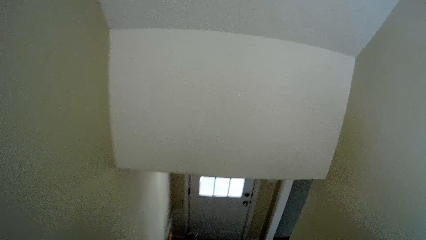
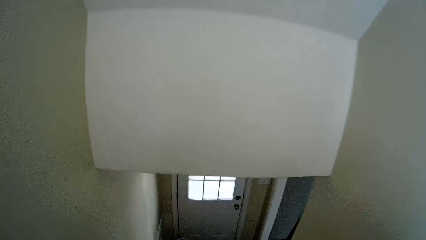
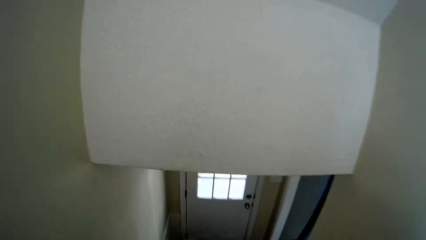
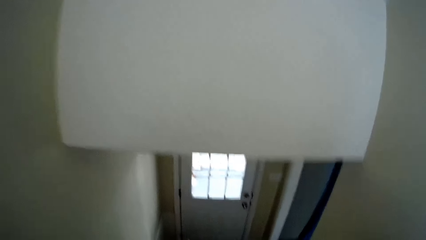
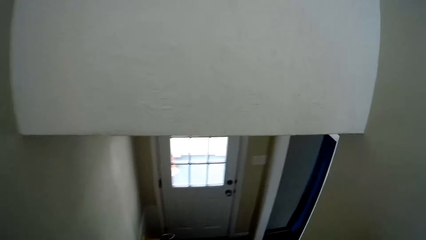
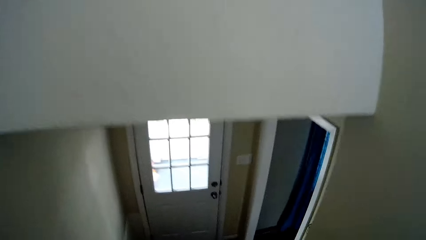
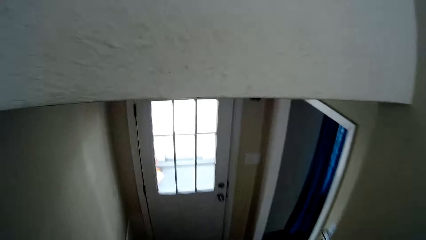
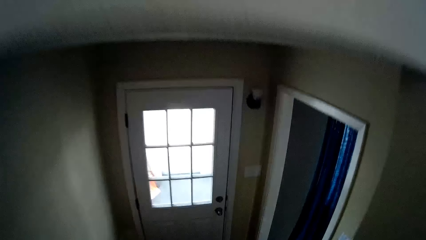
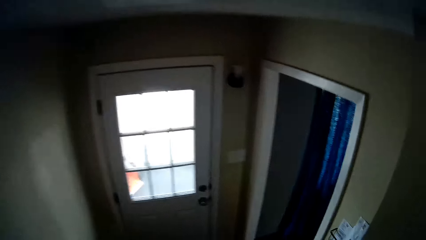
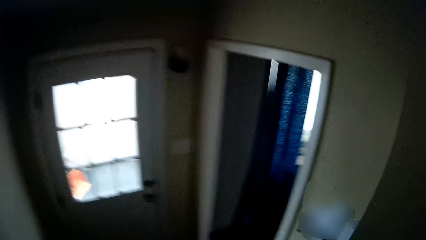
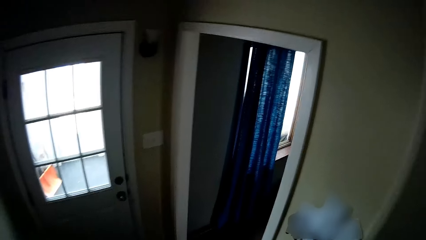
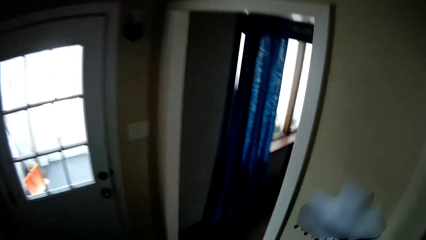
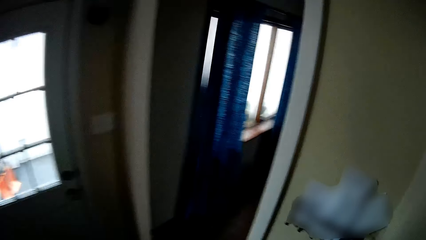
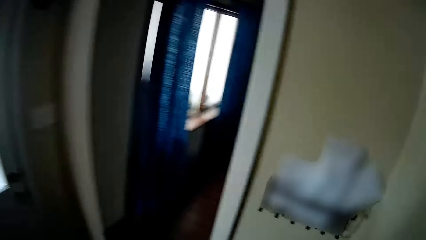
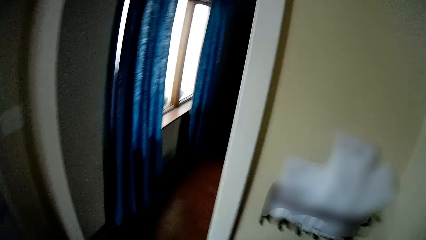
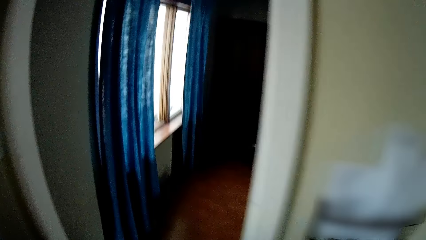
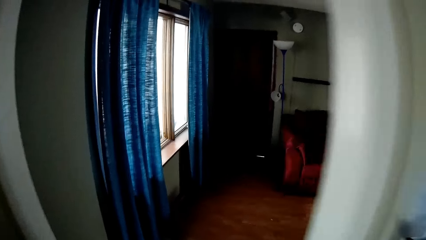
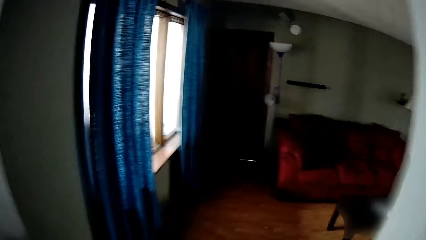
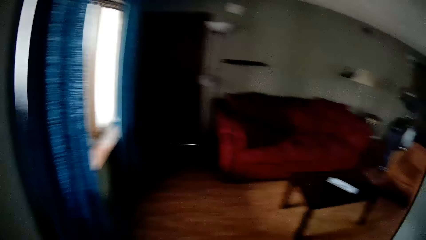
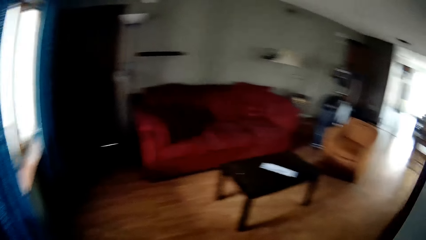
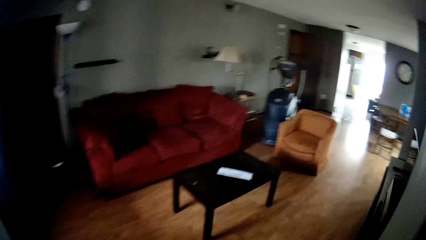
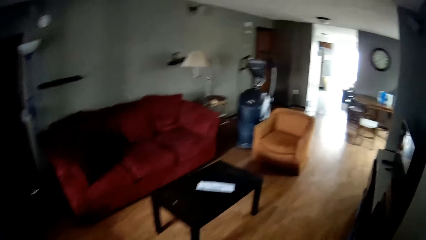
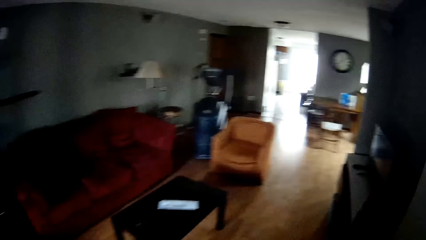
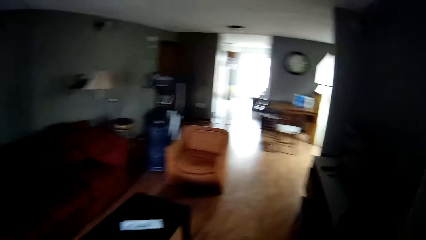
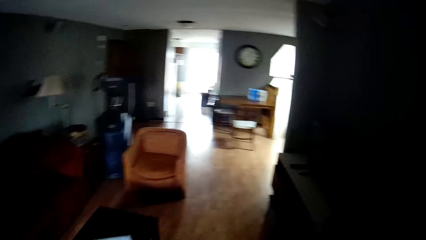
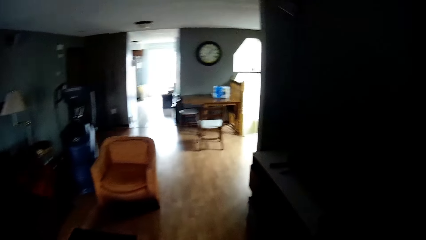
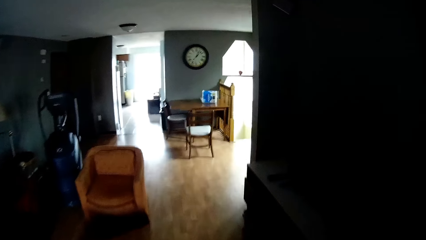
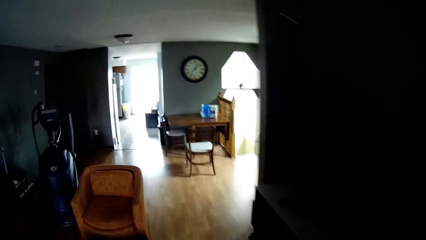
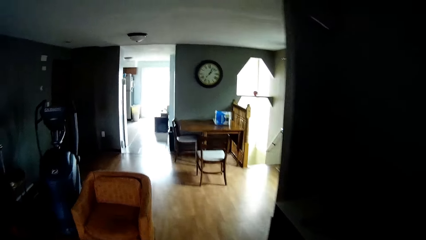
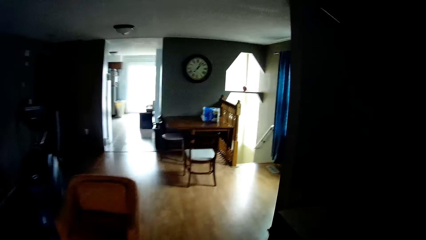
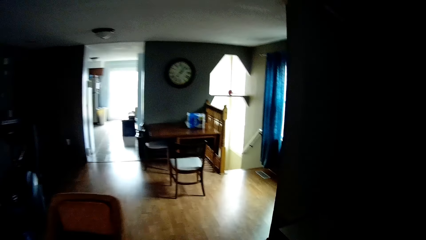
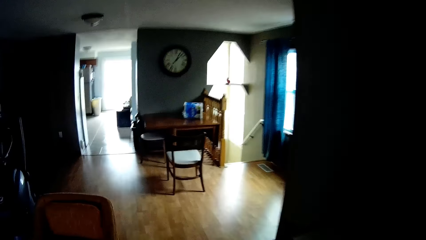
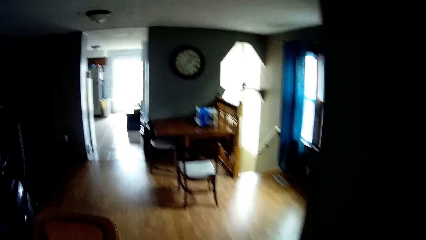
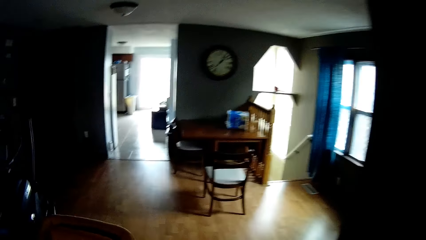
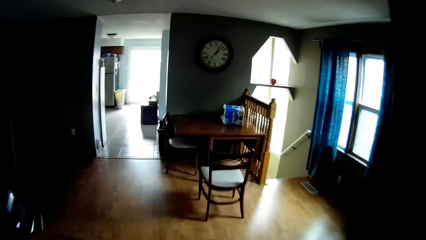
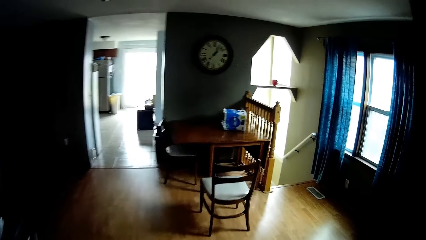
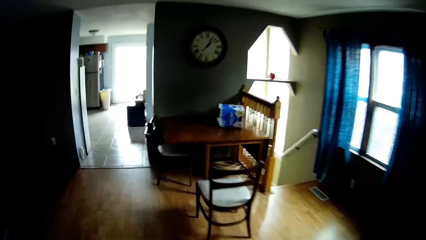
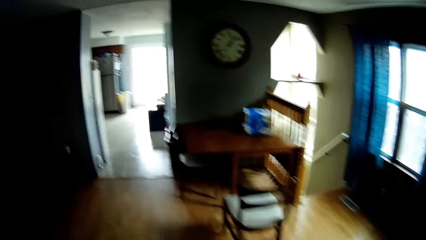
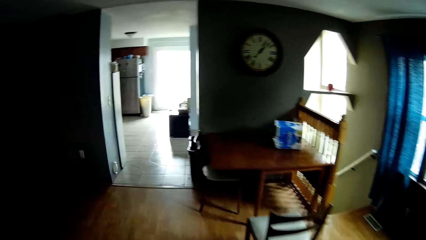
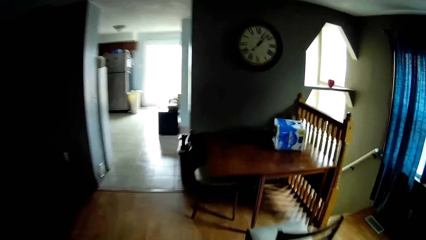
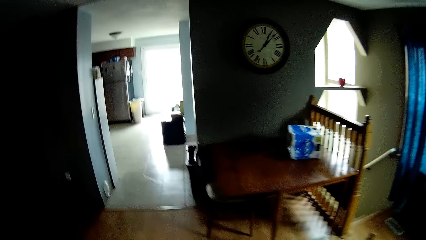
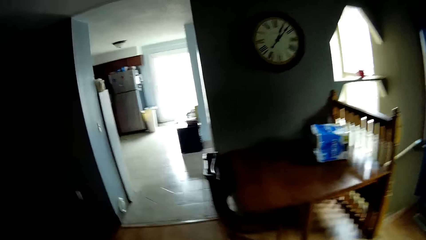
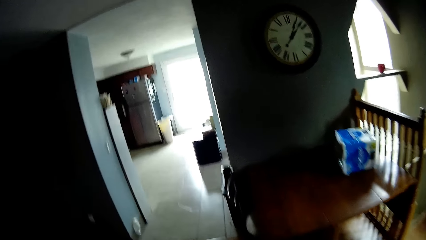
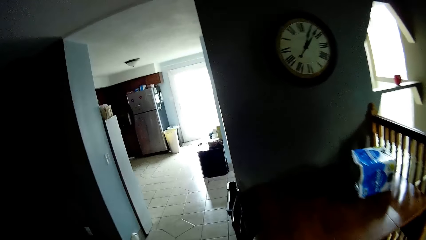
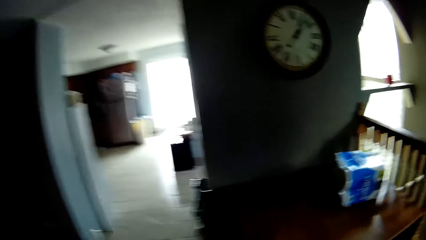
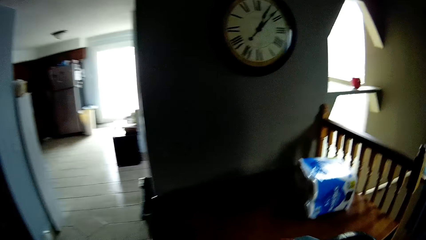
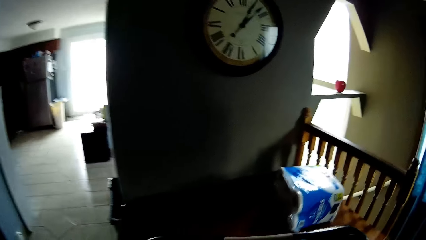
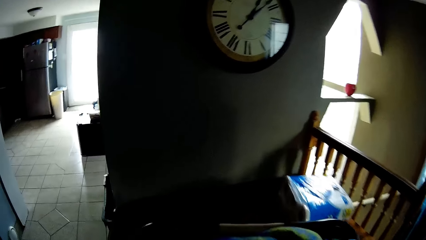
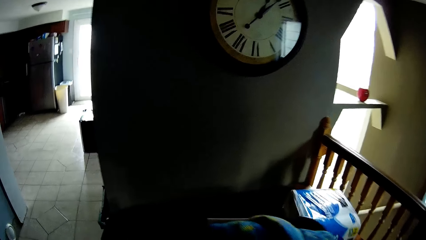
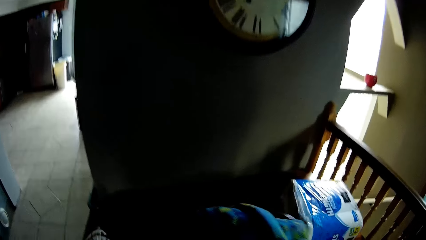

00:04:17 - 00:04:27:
The camera wearer walks round the room.

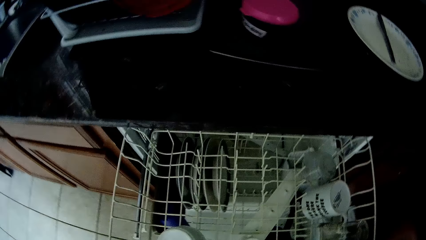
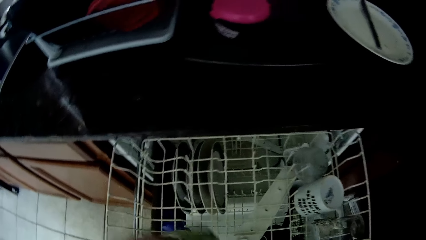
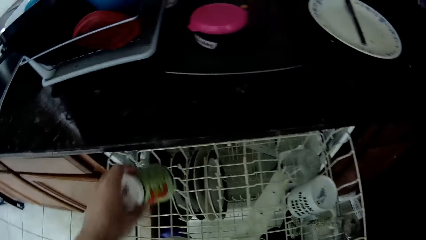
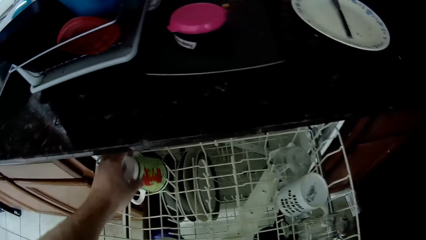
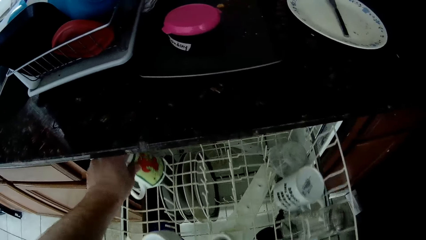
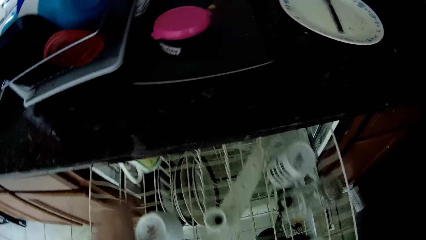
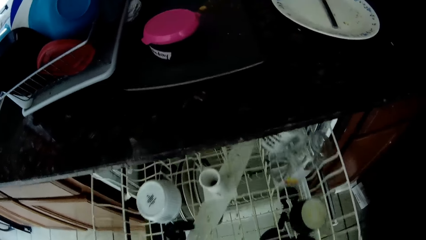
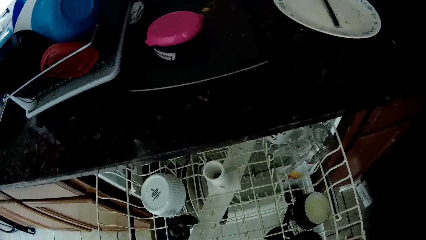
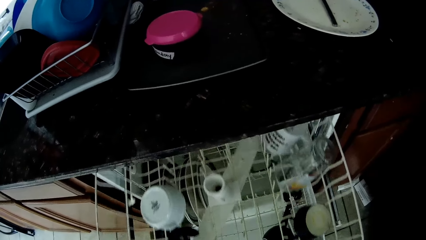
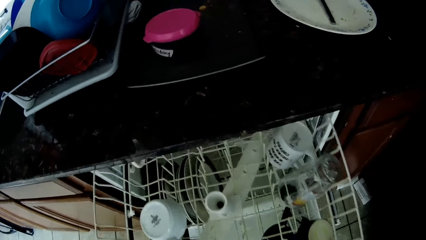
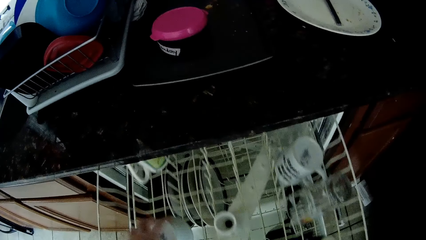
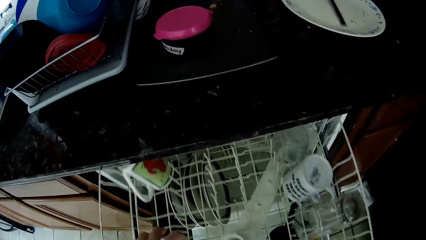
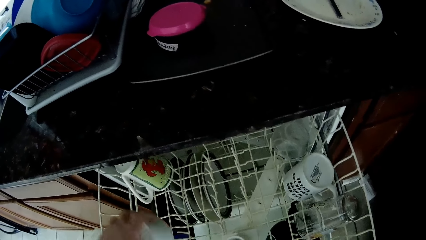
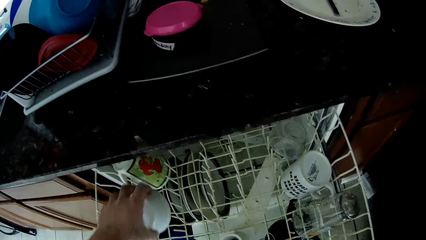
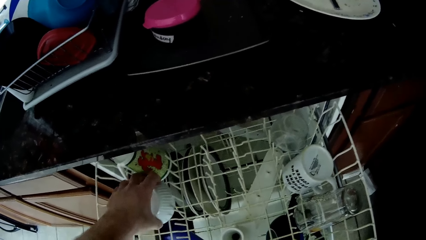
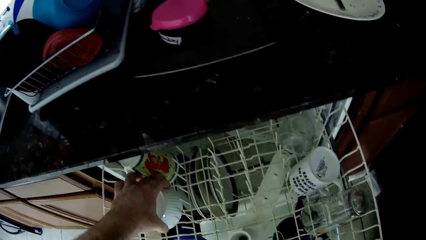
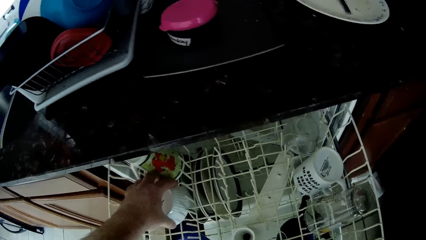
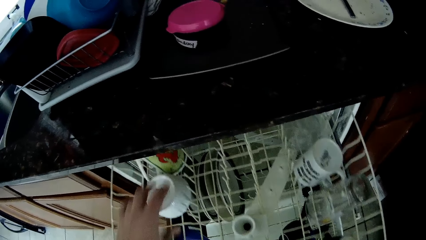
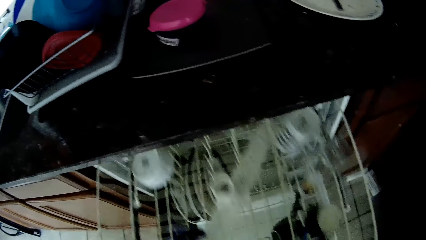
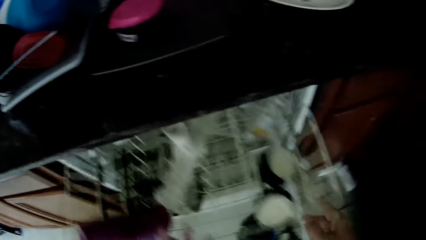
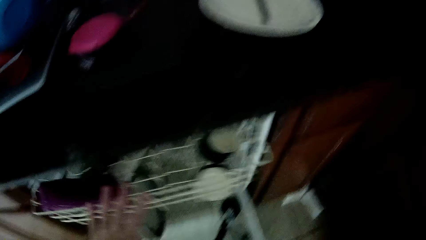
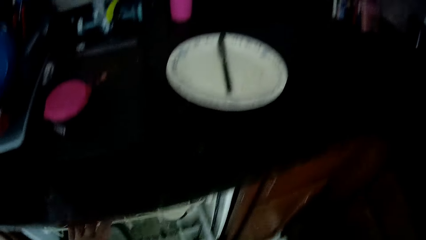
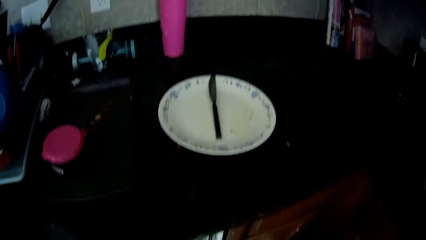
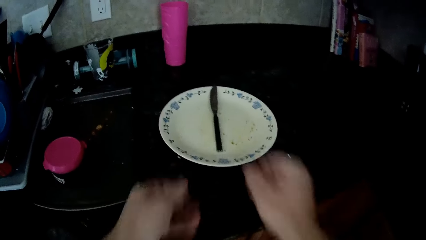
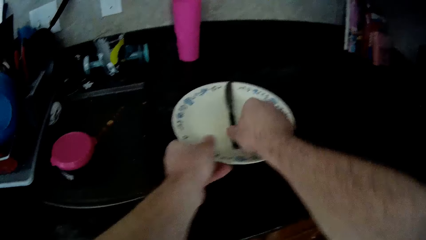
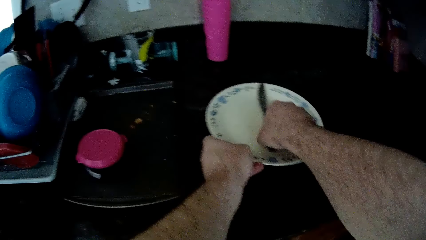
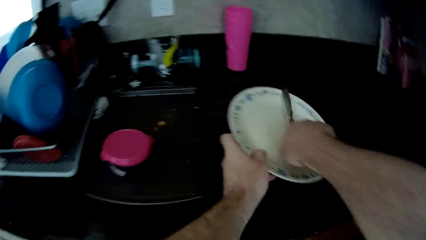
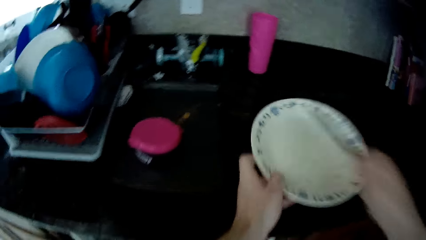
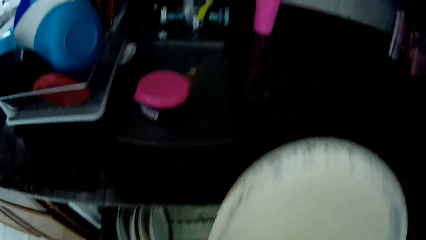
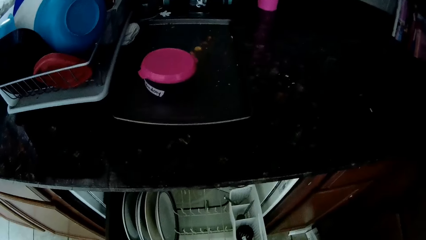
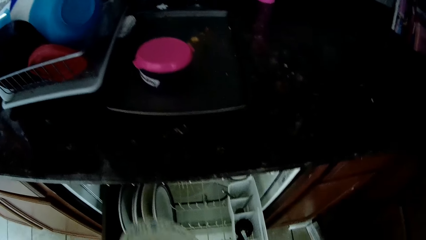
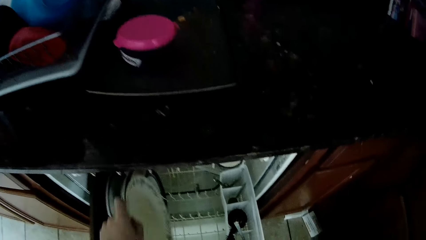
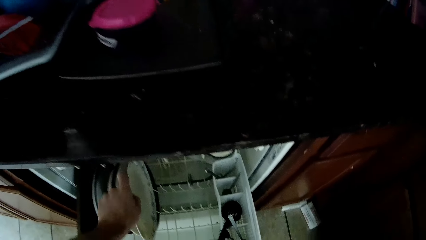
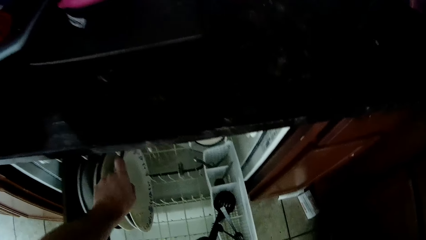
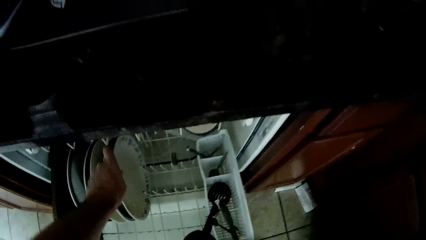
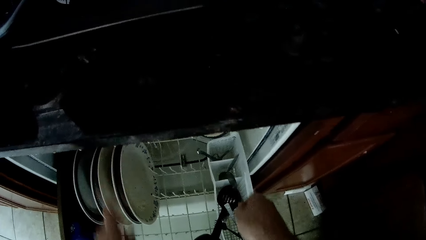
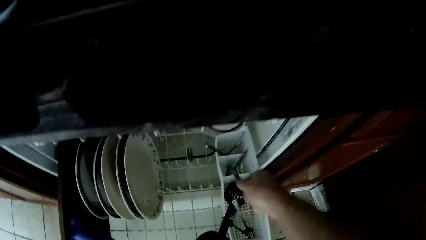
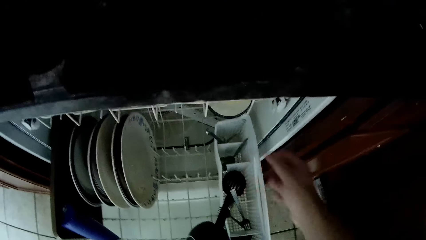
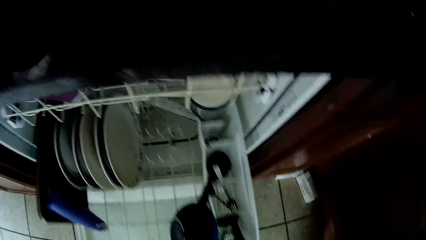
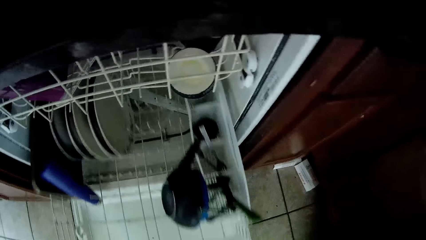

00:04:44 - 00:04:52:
The camera wearer closes the utensils tray. They pick up a plate and a knife. They put the plate and knife on the utensils tray.
